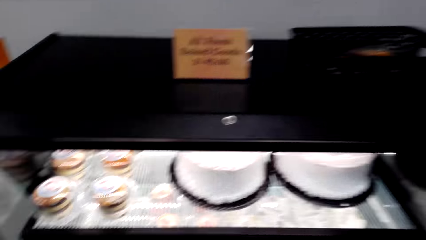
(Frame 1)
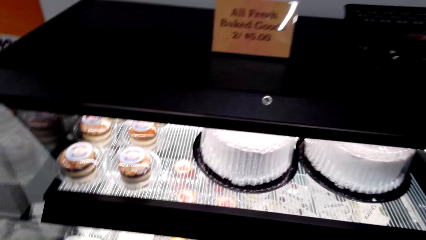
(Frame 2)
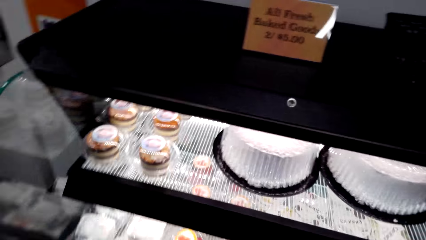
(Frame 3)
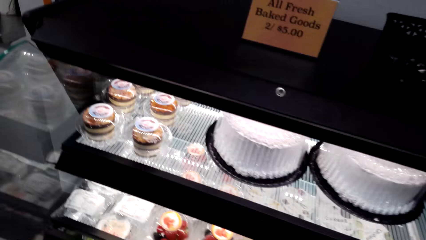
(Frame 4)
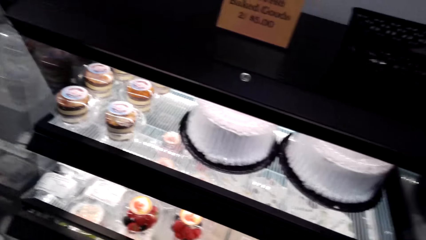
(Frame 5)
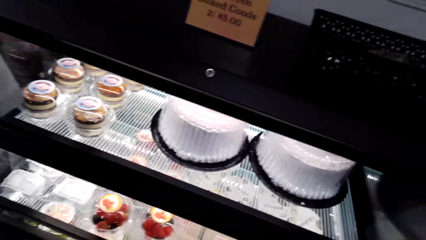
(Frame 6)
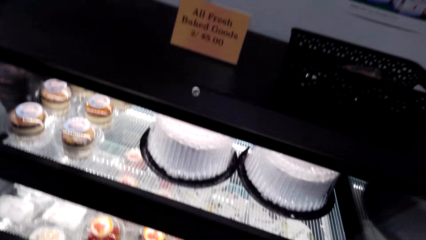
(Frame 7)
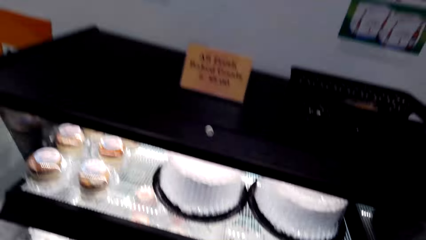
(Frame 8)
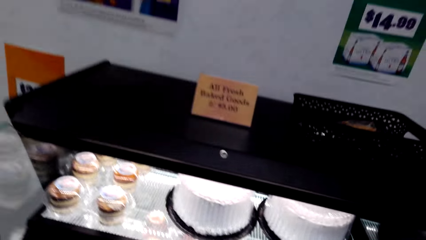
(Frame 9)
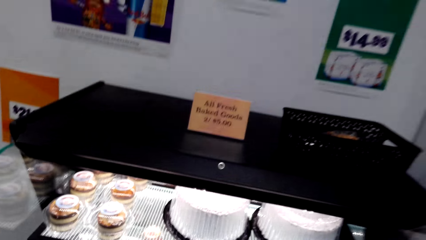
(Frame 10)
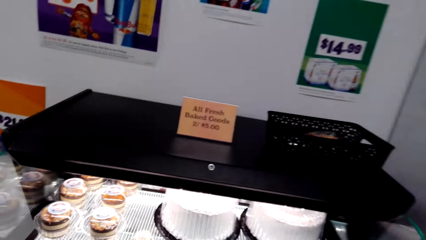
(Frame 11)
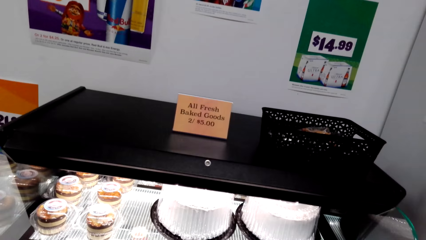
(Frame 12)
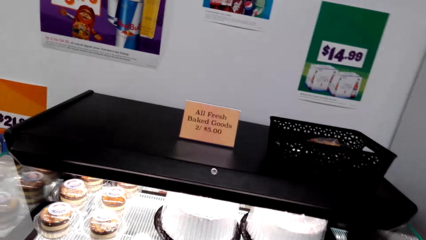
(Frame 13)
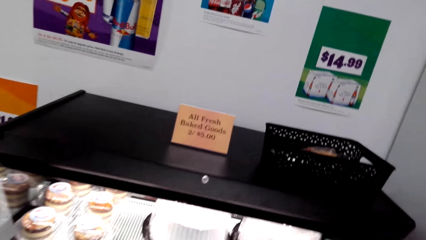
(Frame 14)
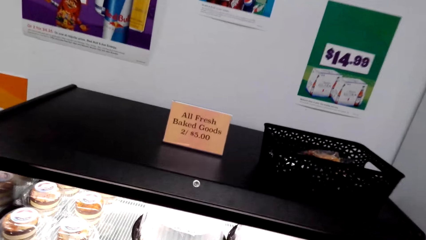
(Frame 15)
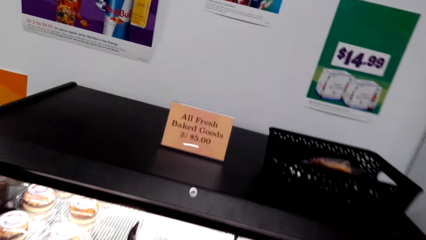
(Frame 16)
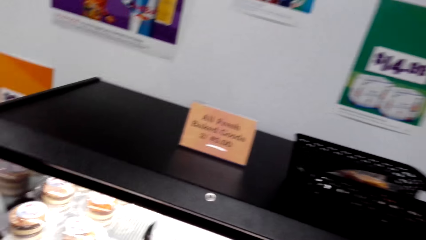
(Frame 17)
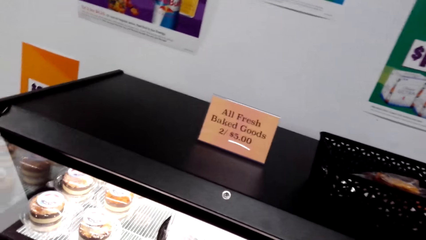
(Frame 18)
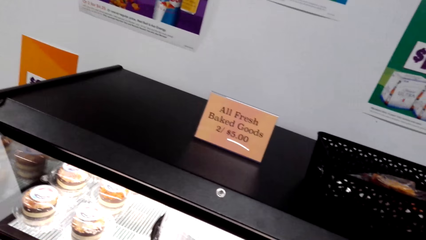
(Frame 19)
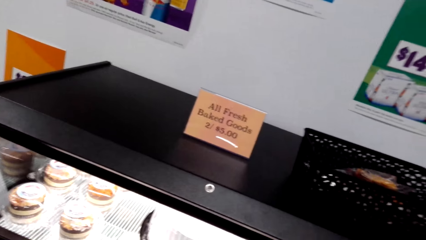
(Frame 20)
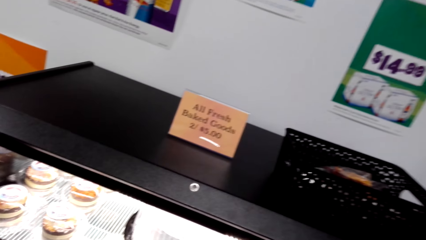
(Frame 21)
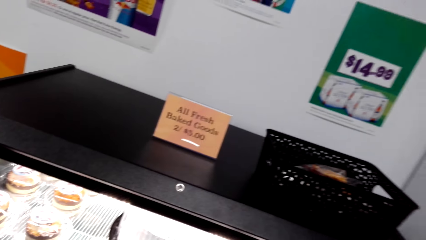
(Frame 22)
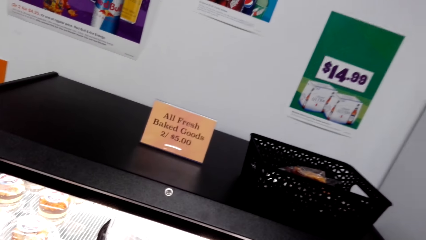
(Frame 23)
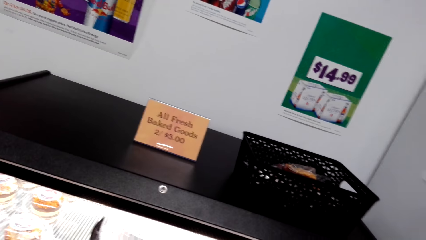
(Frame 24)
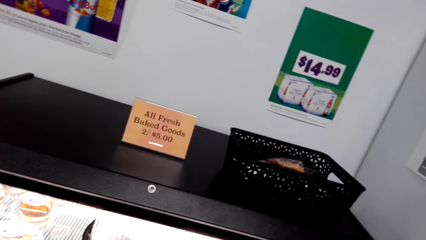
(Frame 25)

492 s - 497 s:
The camera wearer looks at the cakes and touches the cake machine.

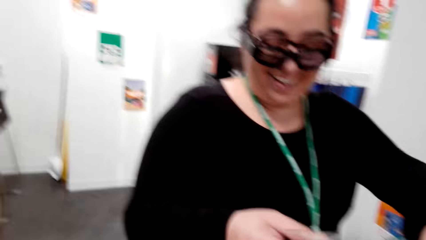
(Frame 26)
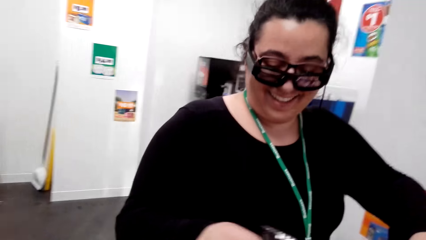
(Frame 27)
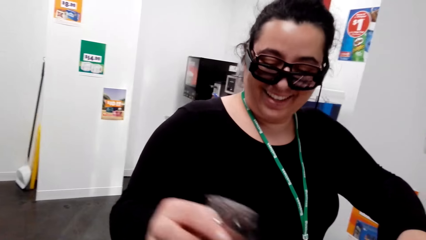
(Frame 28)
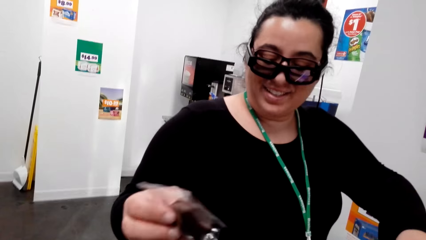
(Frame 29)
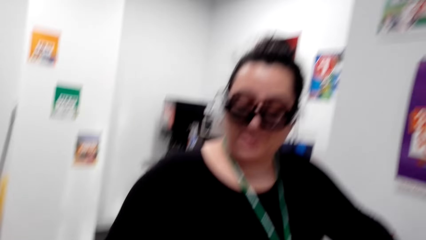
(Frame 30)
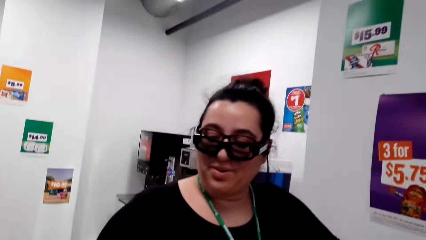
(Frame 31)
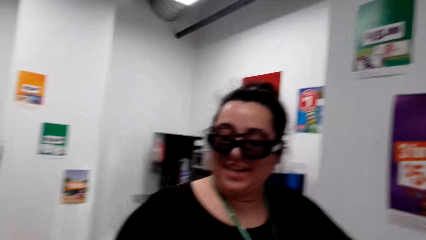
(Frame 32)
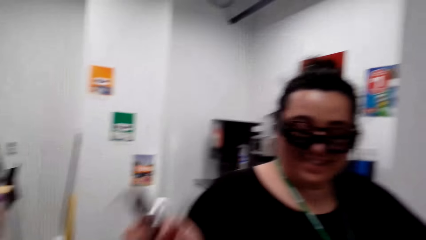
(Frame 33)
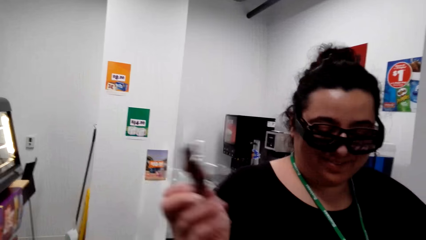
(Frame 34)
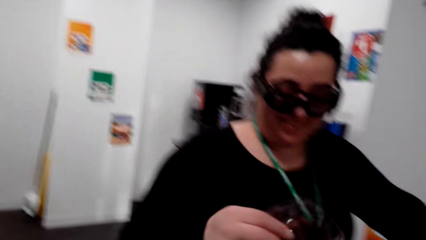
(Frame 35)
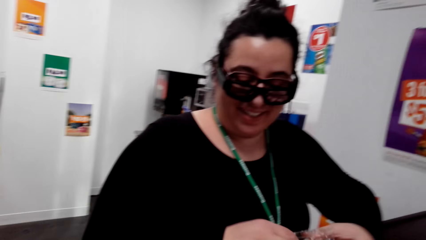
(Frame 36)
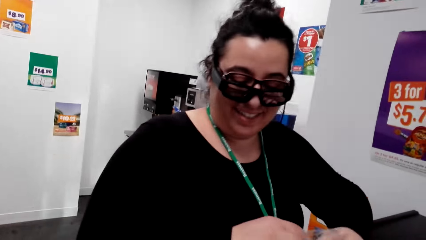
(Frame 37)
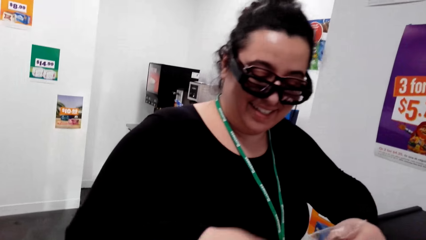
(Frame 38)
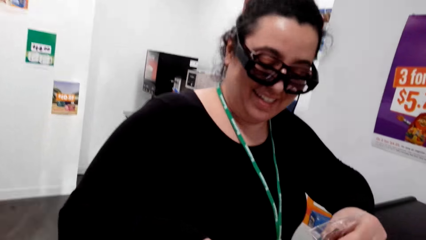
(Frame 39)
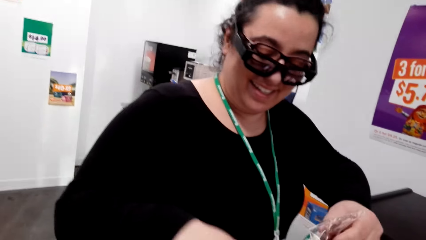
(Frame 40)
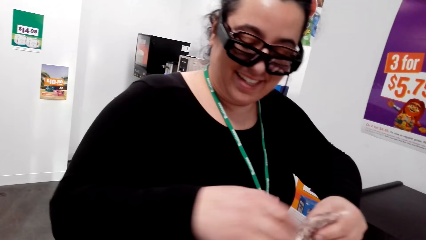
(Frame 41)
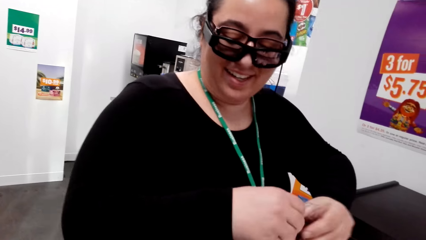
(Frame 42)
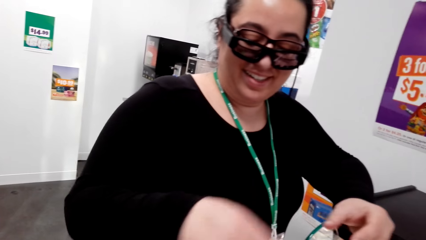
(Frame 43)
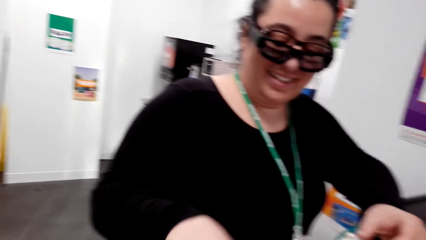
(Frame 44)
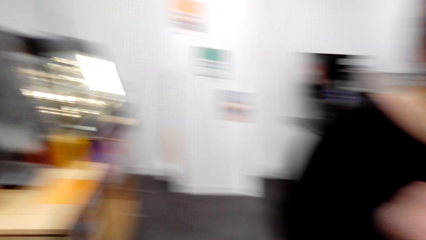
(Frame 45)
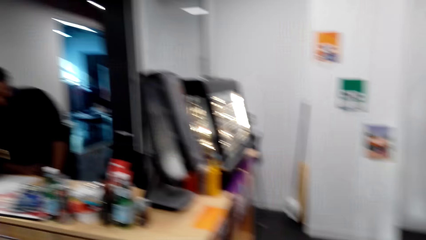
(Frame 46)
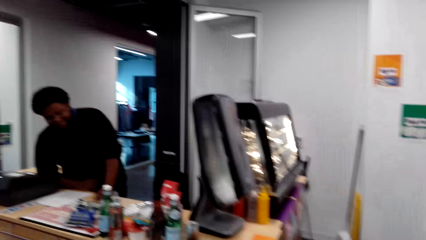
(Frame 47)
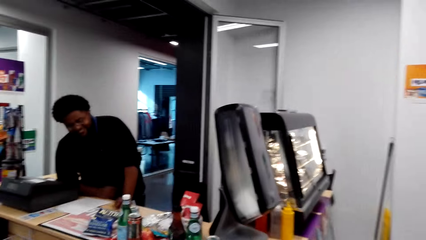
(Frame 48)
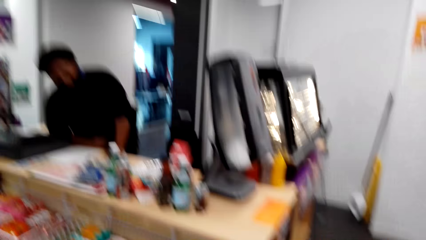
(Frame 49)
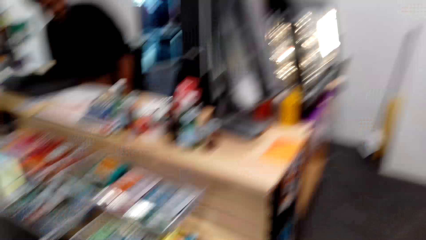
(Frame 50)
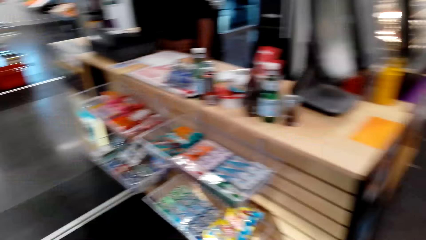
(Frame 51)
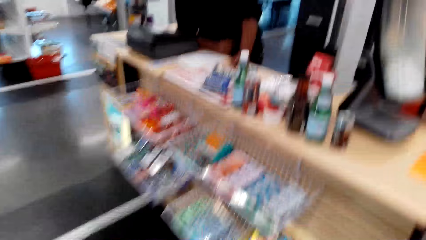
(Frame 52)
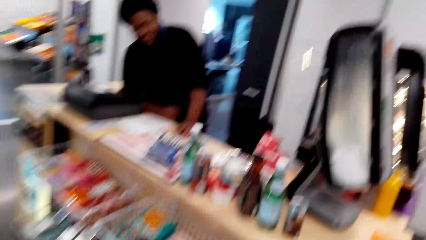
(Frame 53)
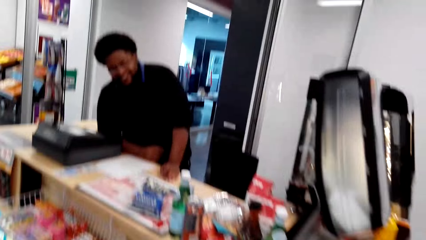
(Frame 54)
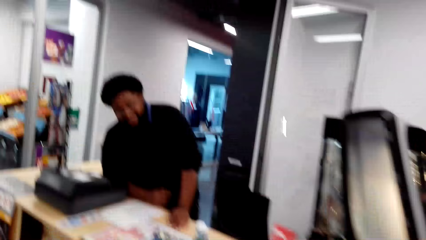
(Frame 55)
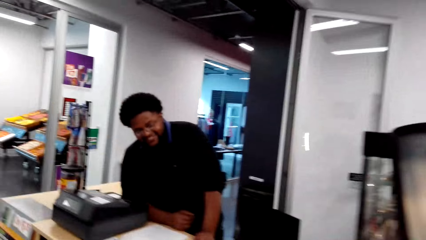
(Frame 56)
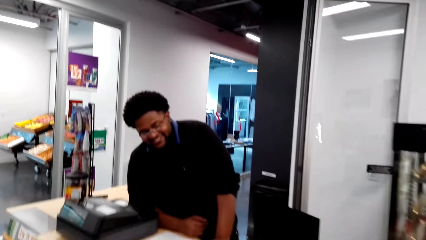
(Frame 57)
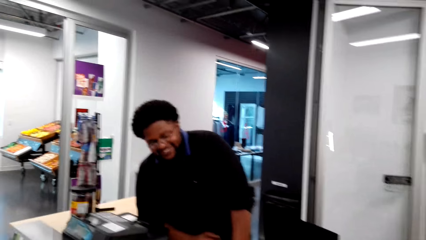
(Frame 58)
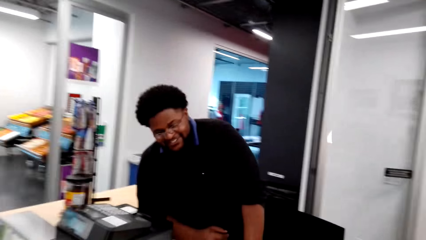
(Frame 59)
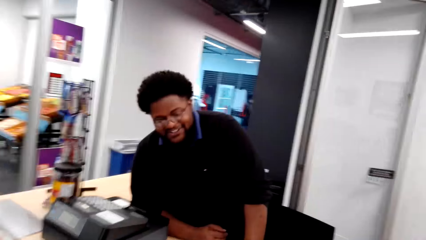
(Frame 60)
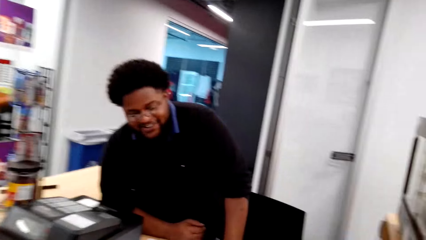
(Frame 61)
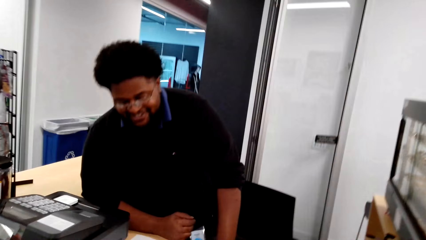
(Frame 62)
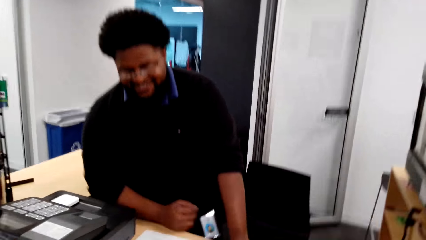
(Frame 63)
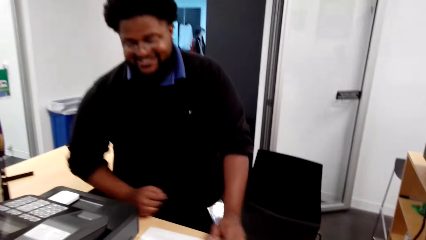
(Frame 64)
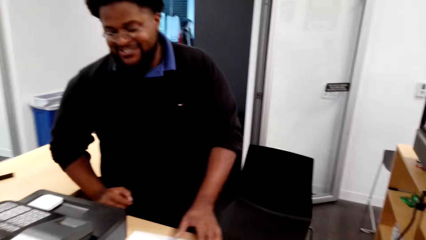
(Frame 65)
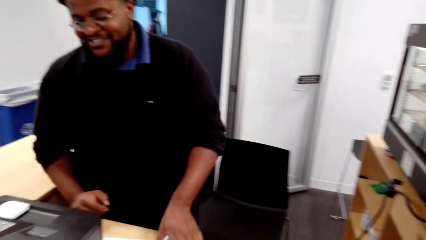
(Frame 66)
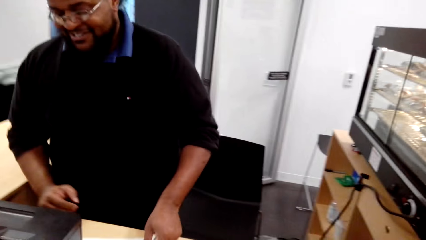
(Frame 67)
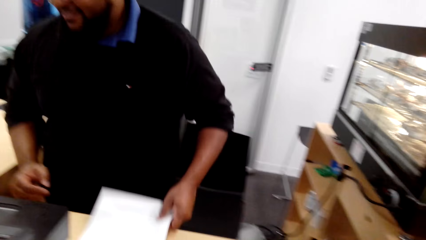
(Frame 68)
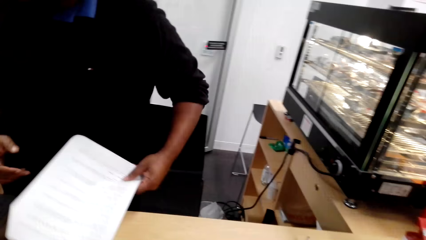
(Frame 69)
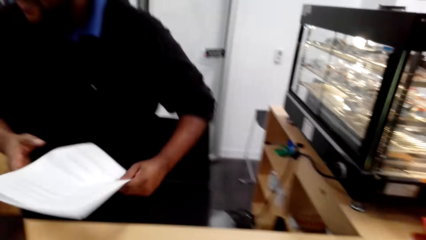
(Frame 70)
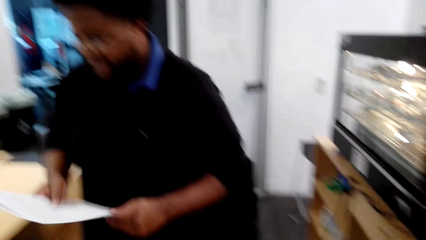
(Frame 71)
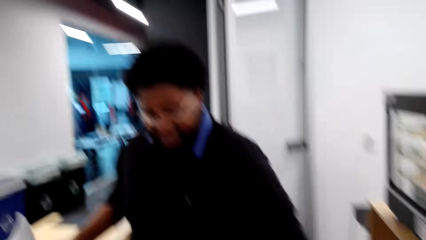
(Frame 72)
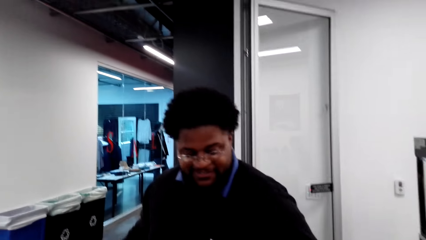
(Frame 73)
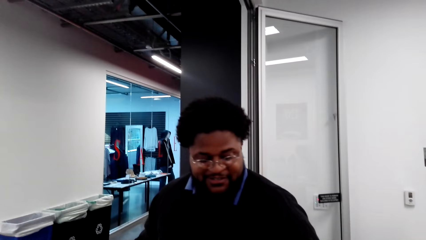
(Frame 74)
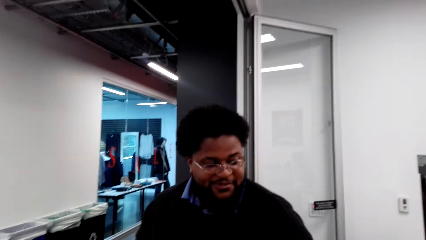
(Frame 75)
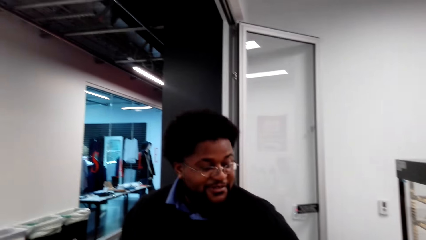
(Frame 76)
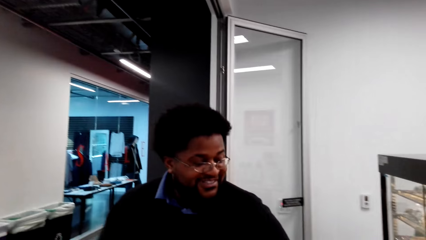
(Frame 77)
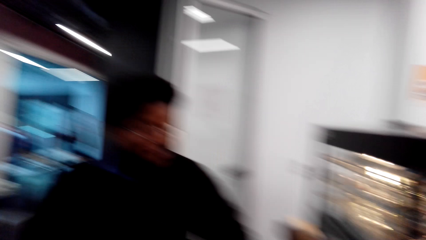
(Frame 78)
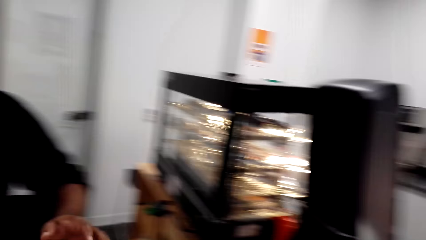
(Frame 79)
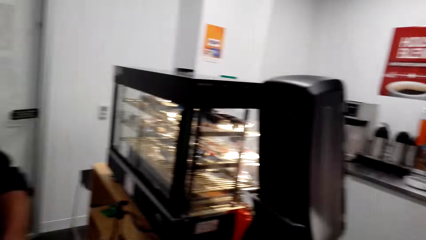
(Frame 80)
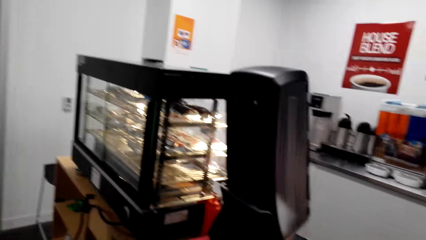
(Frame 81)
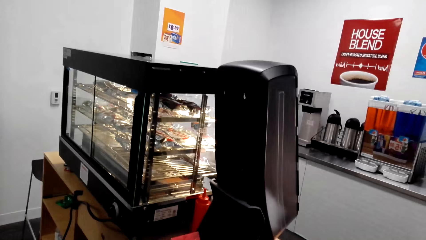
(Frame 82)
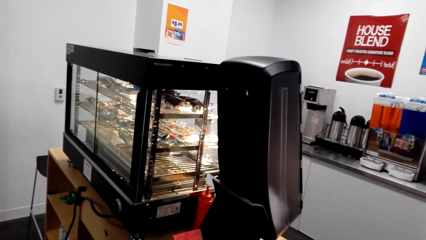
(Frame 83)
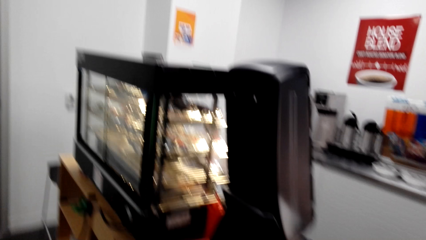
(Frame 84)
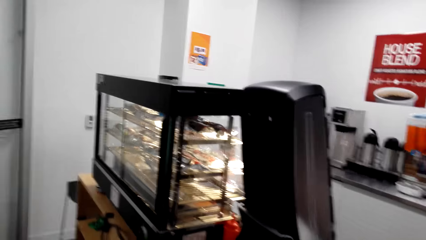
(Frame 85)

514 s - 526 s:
A lady laughs. The lady holds something, picks a snack with the other hand, and puts the snack on the shelf. A man leans on the counter. The camera wearer moves around the supermarket, looks around, and talks with the man. The man picks a paper on the counter, holds the papers, and looks around.
